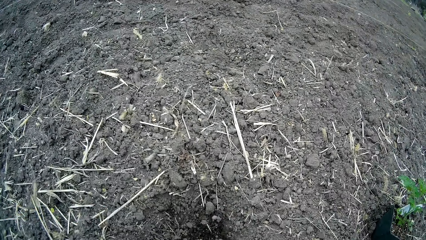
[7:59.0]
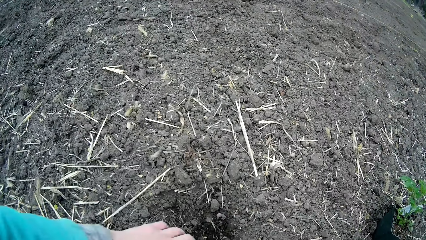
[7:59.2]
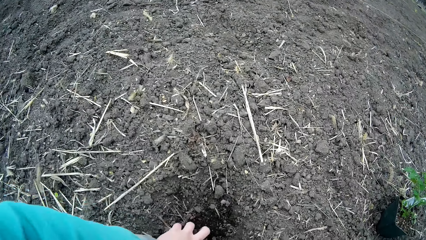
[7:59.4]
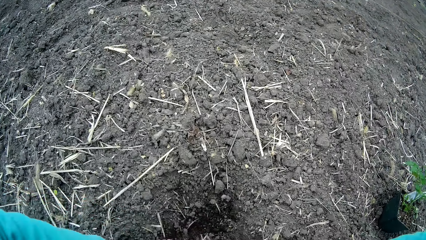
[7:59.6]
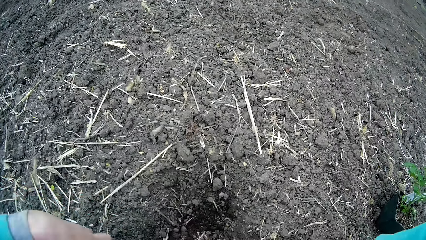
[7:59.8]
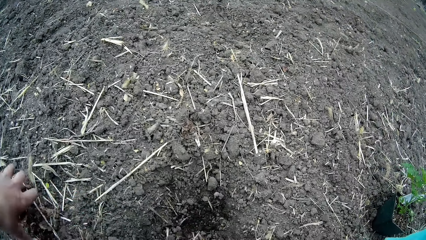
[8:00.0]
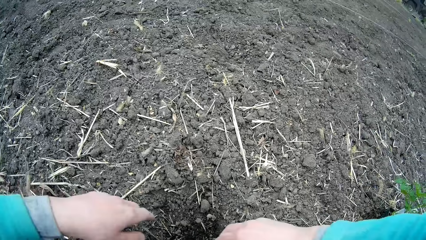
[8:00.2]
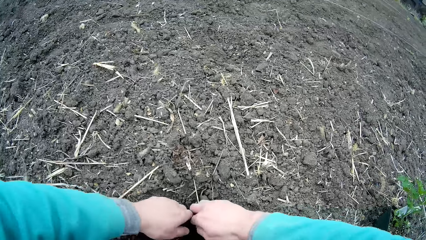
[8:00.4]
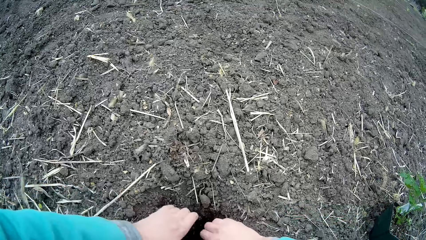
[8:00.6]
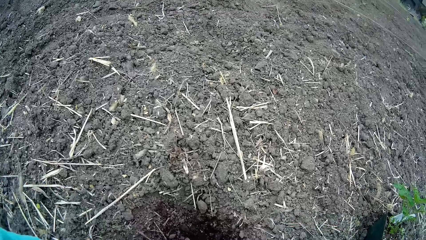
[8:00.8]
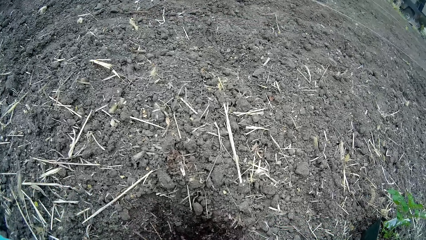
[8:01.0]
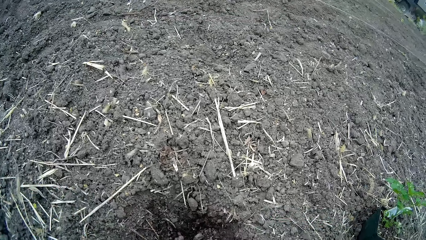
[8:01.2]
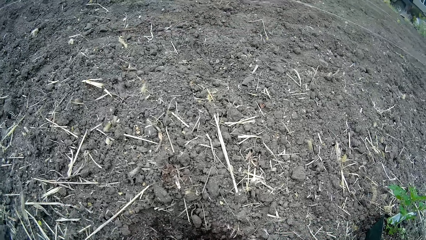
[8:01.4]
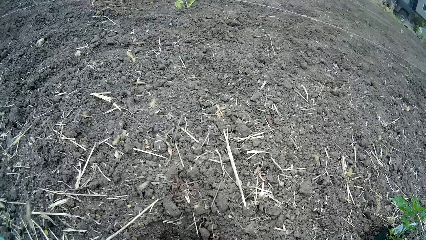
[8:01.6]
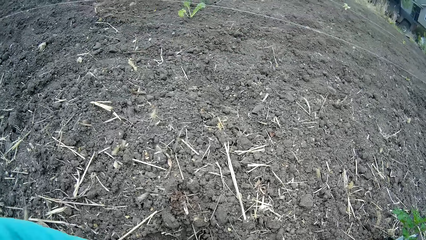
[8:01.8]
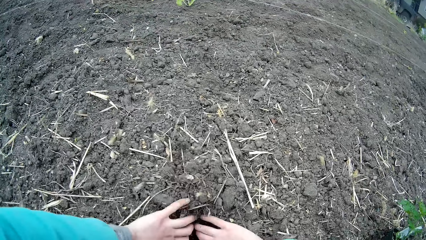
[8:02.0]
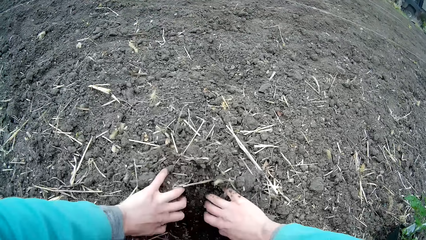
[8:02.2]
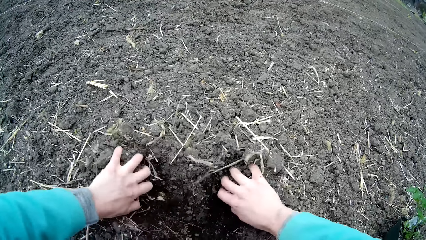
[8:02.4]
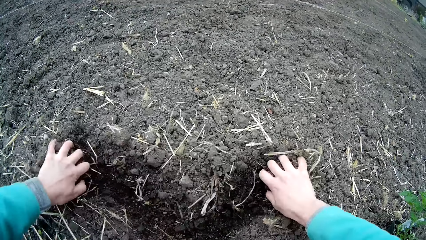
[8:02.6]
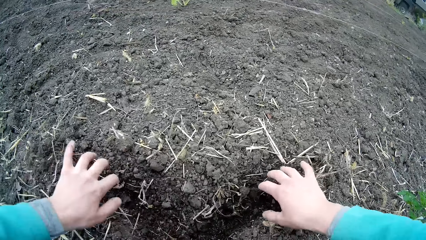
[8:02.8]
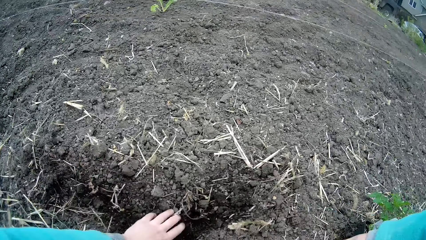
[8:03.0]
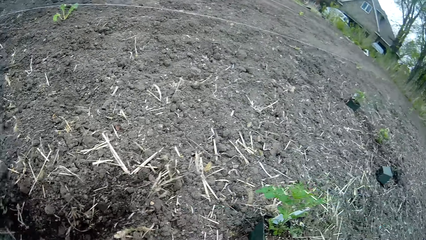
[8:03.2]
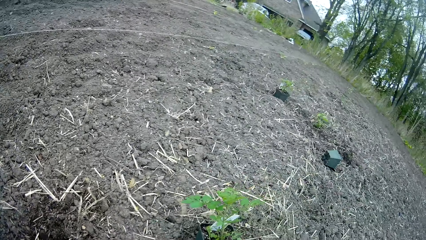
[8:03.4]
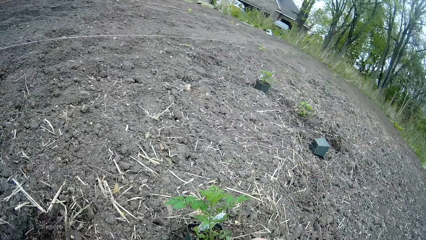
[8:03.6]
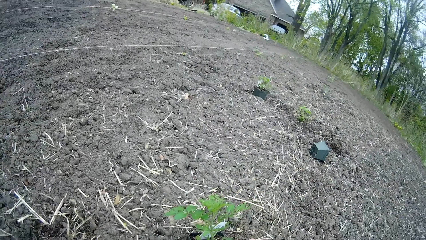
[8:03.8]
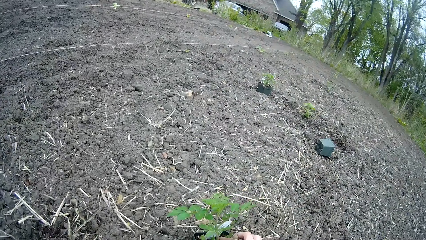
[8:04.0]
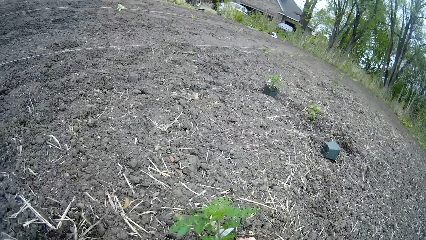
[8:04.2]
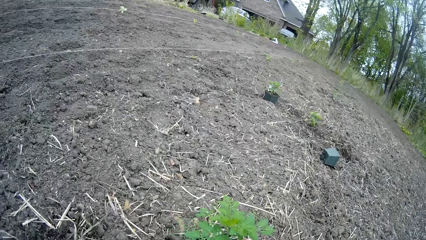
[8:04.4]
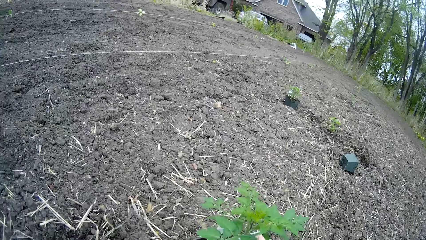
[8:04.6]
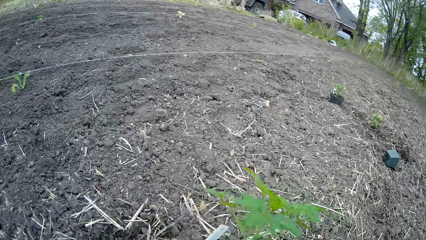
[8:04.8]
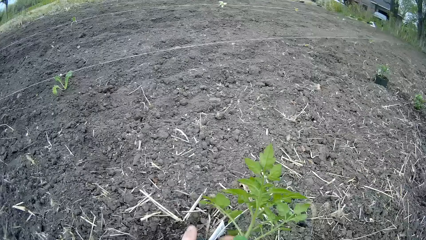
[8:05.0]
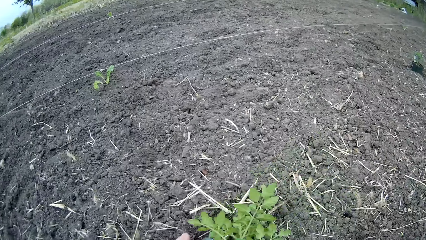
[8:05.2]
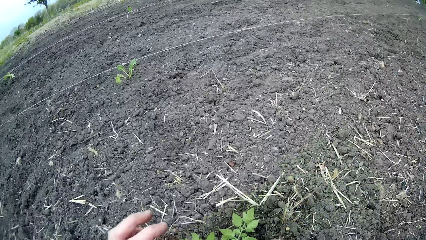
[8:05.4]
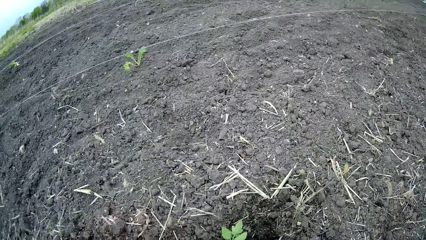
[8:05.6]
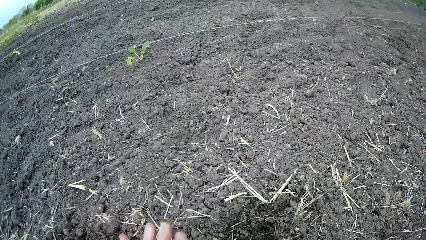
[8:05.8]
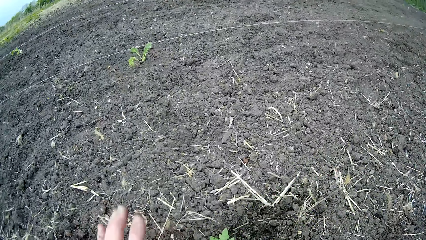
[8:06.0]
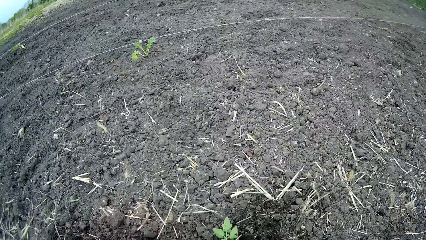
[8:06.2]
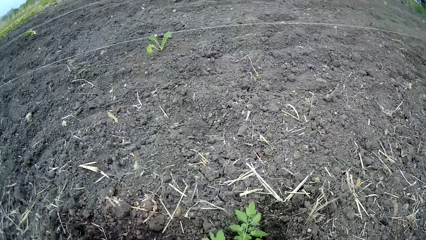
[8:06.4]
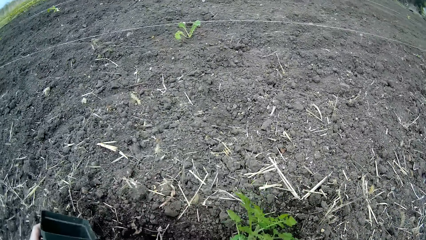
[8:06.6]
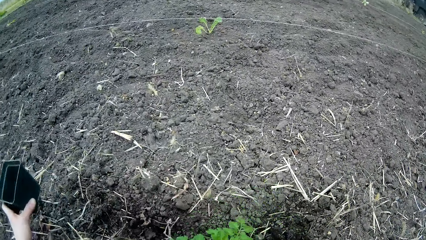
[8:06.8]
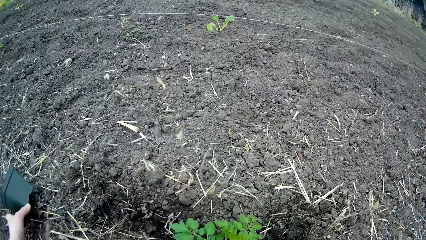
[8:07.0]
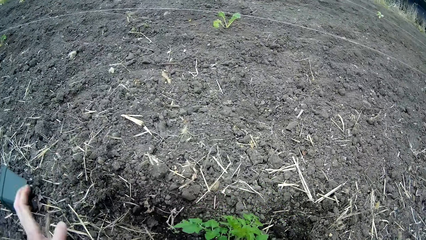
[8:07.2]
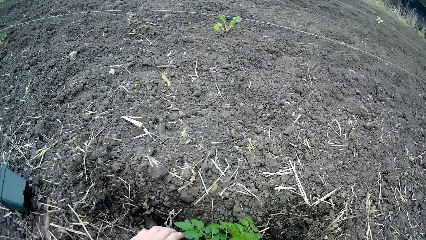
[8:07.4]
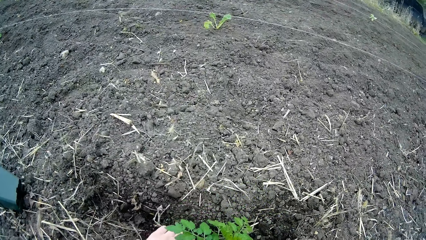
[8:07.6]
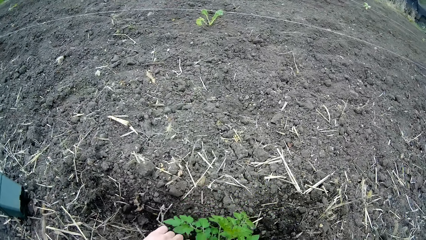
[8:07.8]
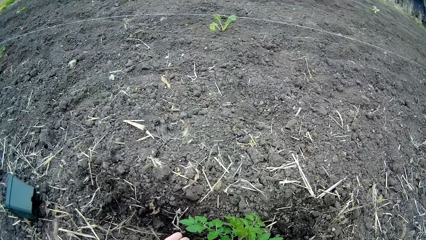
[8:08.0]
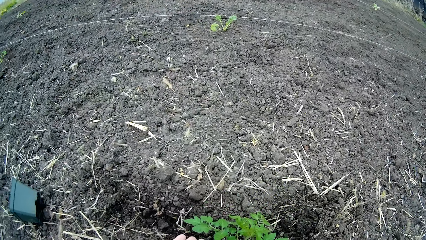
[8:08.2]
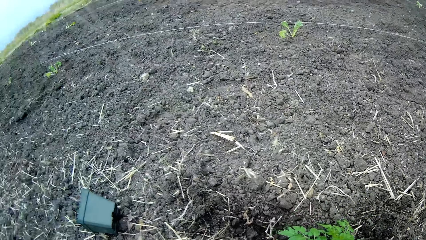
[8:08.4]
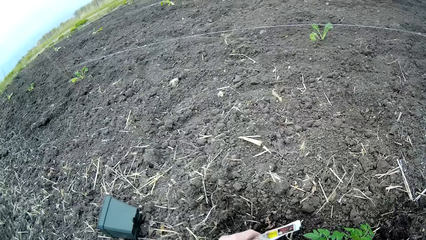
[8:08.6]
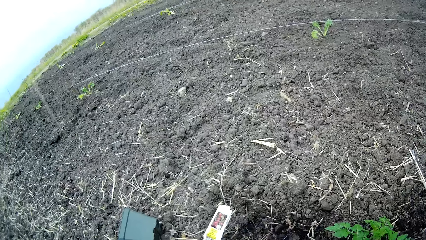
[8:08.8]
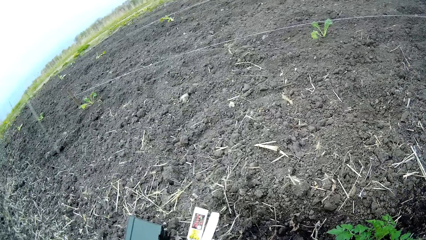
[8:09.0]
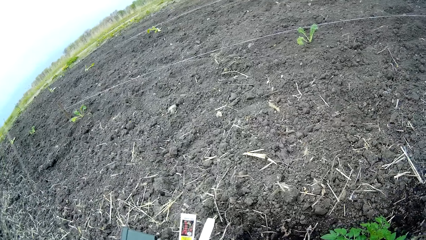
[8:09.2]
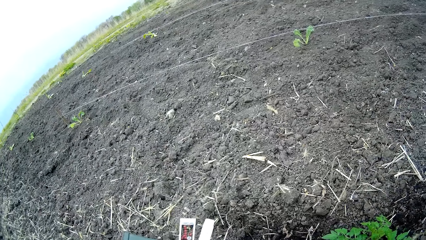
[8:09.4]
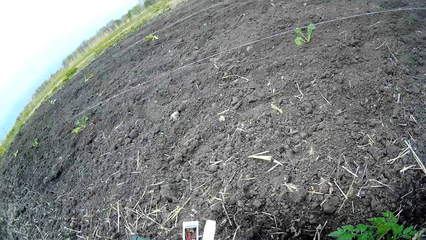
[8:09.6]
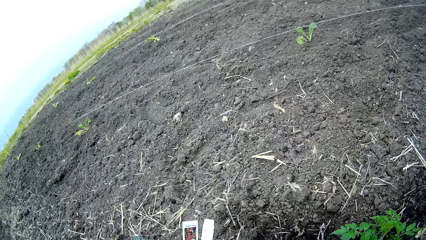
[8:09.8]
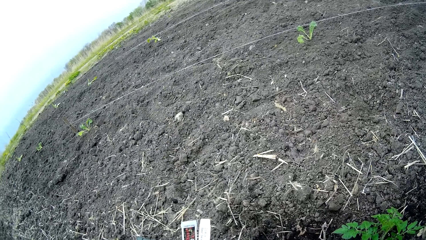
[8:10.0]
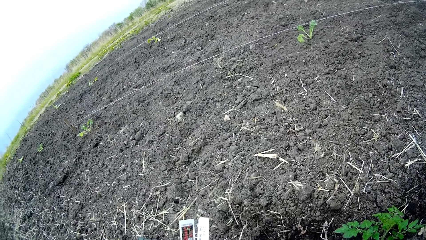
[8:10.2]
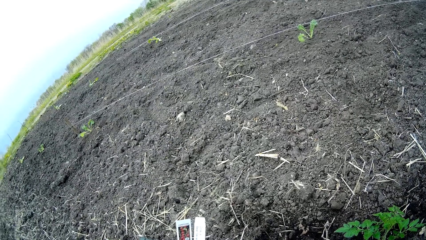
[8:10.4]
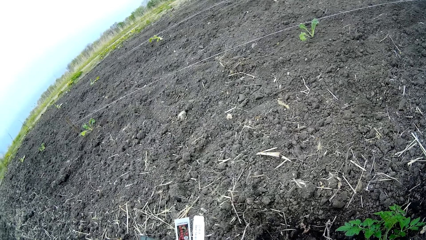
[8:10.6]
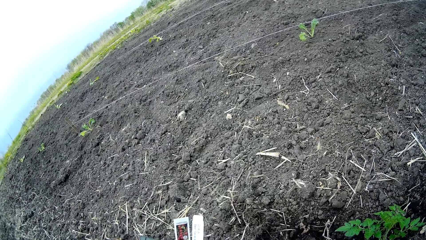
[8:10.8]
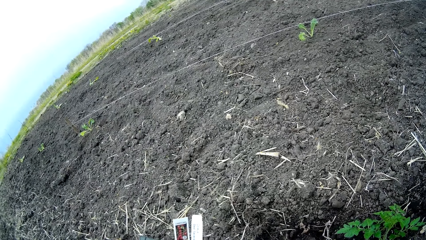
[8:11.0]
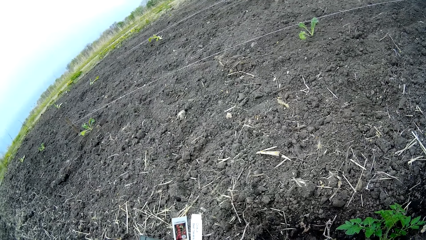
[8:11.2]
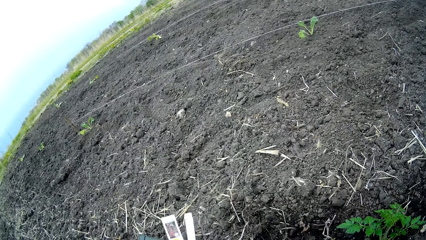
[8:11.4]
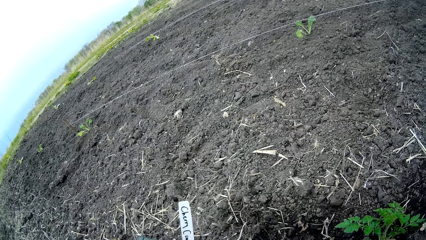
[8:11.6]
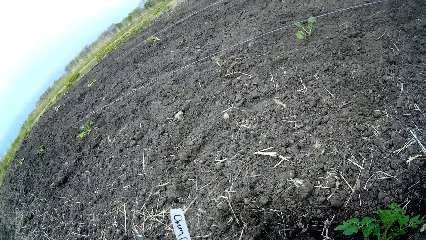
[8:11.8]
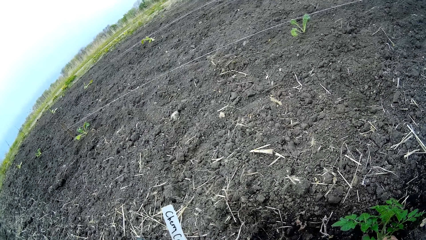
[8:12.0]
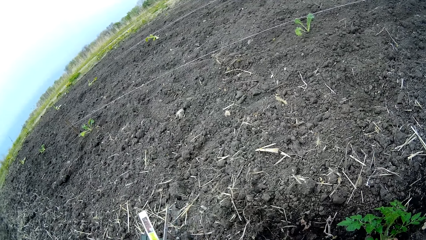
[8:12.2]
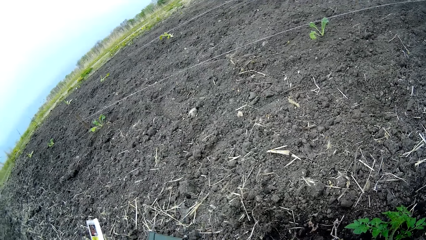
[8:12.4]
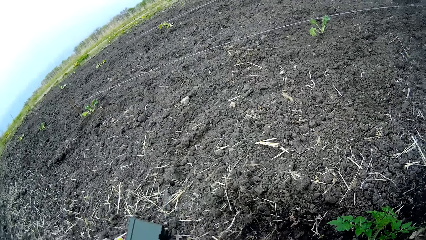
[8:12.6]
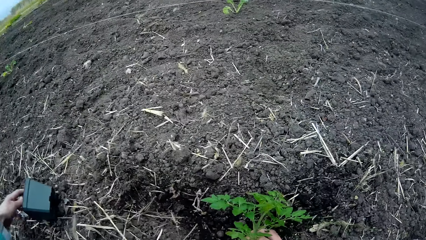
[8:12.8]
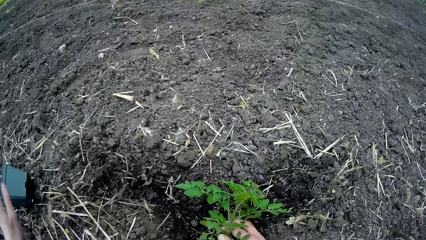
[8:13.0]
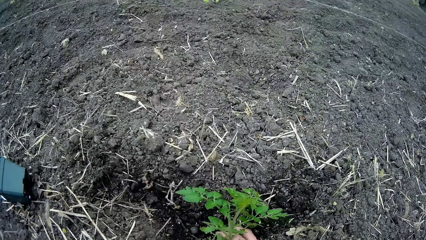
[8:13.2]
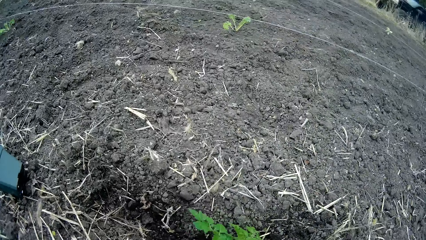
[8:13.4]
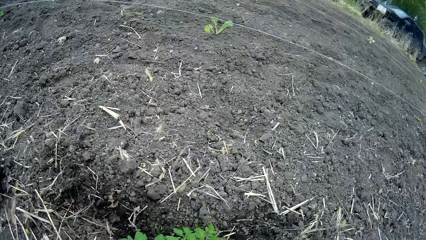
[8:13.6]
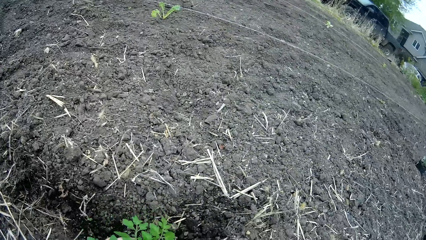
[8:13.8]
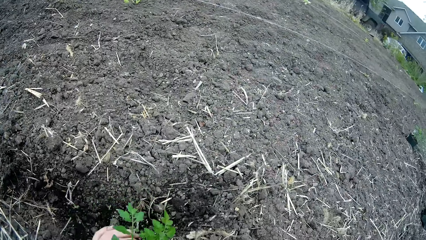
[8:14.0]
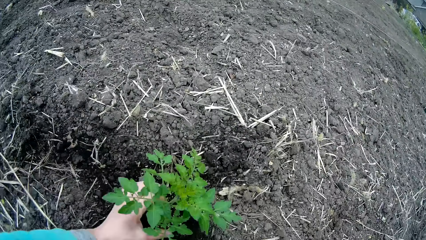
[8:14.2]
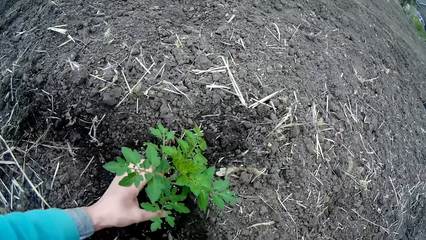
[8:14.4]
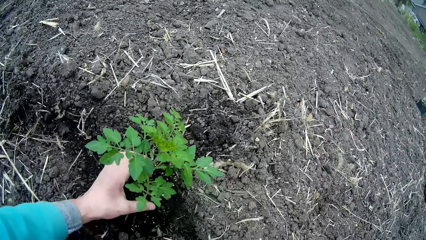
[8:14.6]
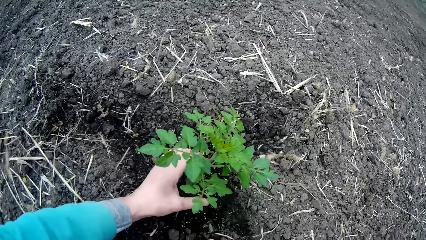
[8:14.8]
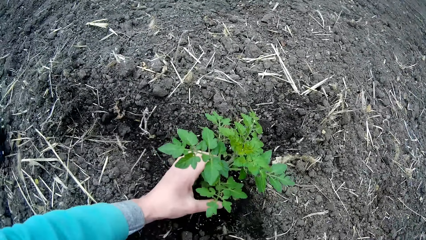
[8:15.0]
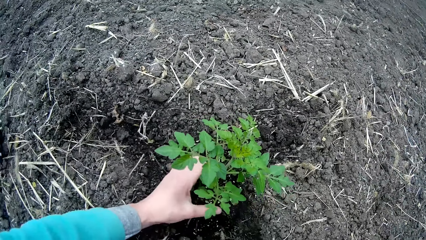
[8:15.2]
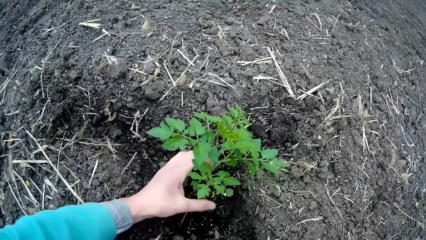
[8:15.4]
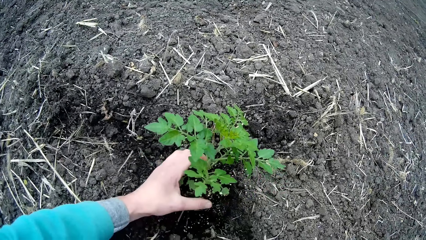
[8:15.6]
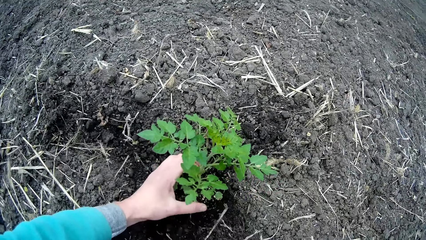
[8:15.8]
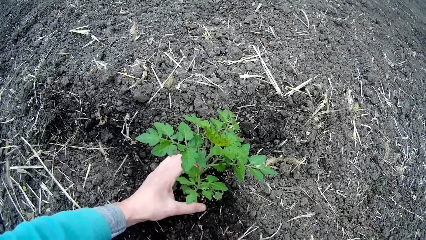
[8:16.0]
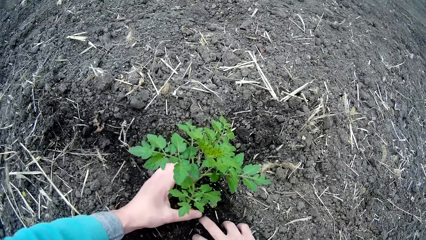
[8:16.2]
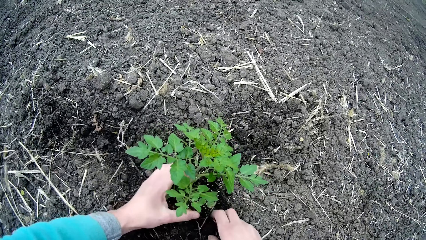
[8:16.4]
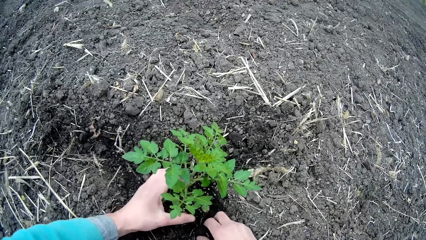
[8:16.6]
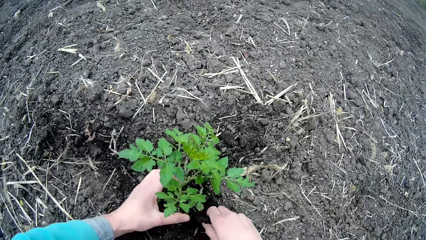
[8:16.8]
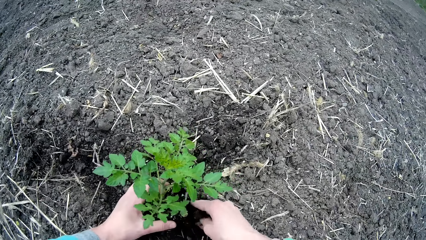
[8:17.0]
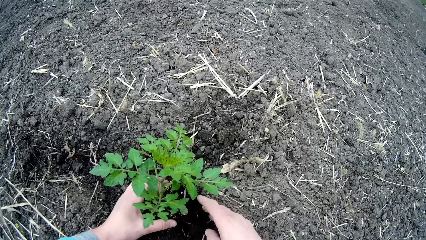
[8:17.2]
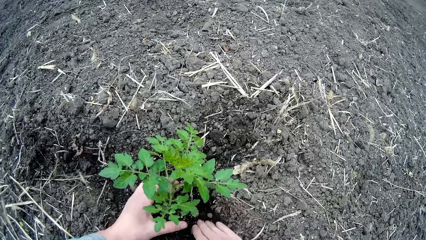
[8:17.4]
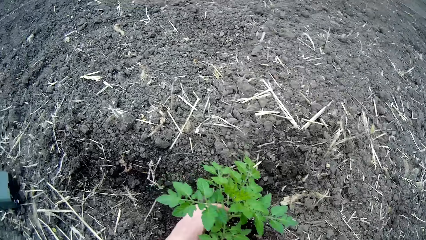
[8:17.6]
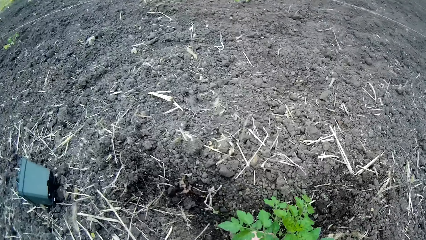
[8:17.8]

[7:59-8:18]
The camera wearer picks soil. He digs a hole with his left hand. He digs the hole with both hands. He carries the plant from the plant pot with his right hand. He places the plant on the soil. He keeps the plant pot aside on the ground with his left hand. He places the plant on the soil. He does something with the tubes. He aligns the plant on the soil.
